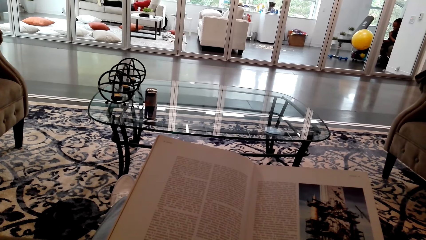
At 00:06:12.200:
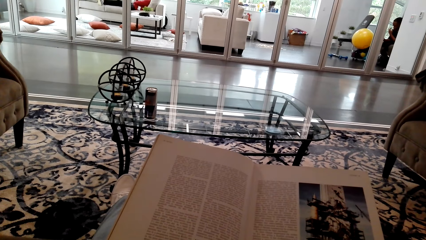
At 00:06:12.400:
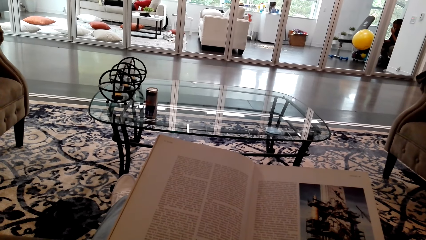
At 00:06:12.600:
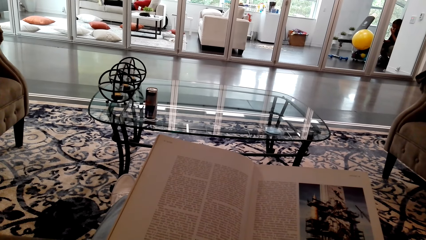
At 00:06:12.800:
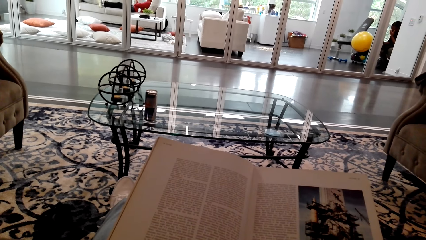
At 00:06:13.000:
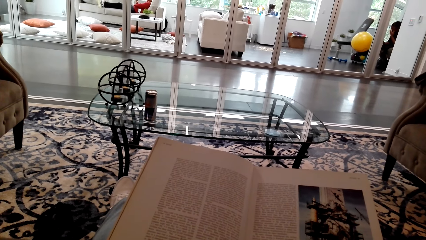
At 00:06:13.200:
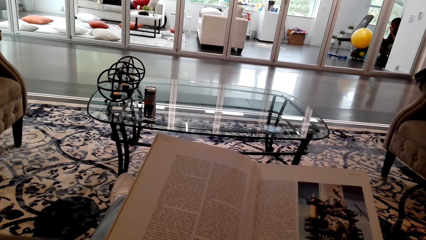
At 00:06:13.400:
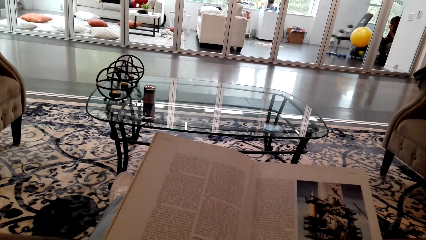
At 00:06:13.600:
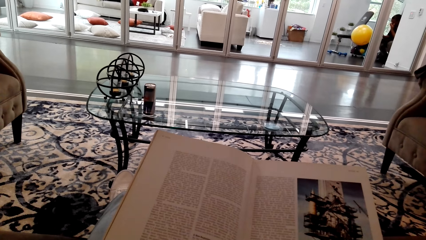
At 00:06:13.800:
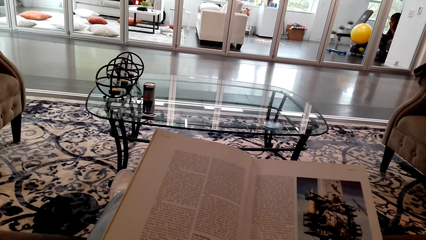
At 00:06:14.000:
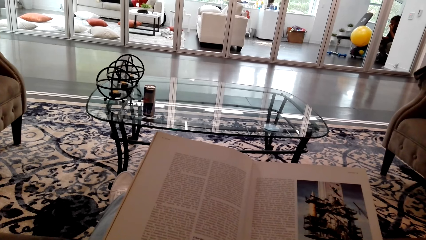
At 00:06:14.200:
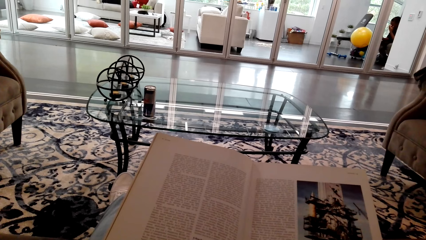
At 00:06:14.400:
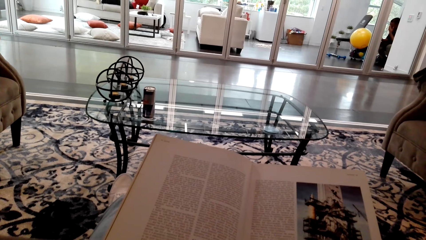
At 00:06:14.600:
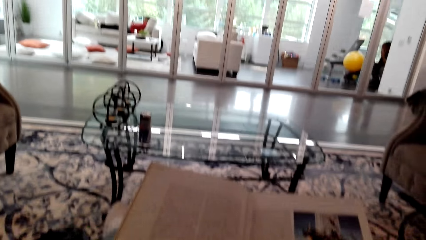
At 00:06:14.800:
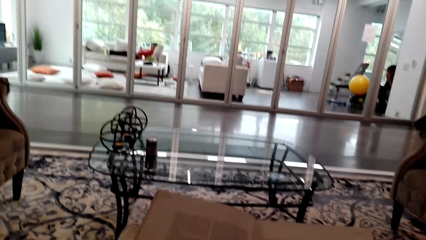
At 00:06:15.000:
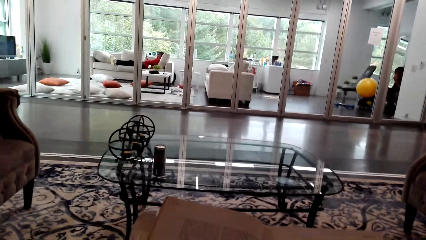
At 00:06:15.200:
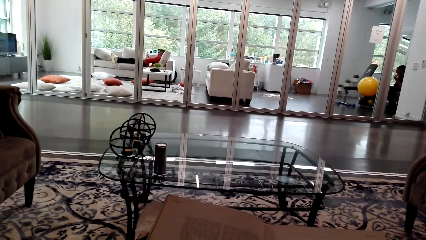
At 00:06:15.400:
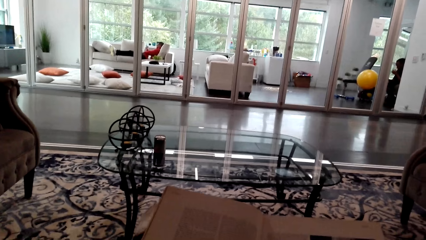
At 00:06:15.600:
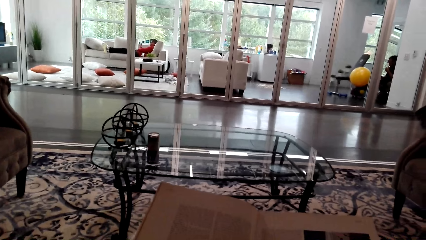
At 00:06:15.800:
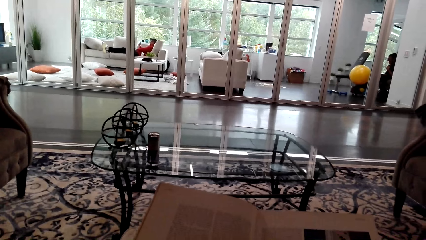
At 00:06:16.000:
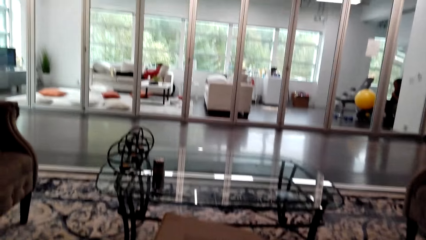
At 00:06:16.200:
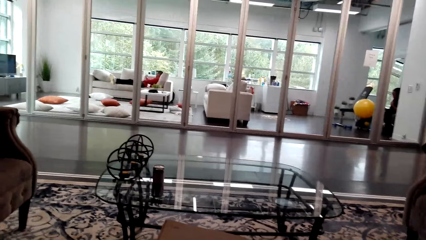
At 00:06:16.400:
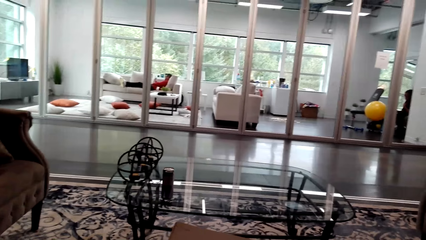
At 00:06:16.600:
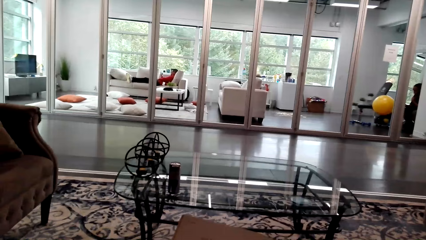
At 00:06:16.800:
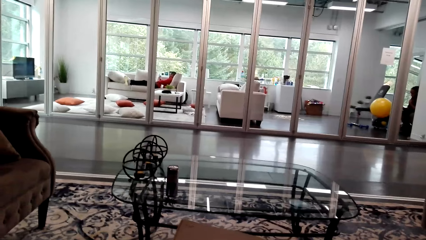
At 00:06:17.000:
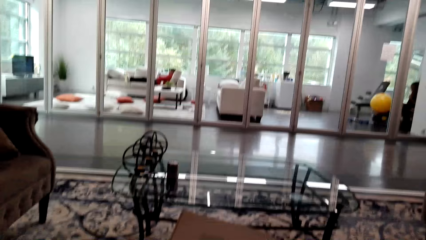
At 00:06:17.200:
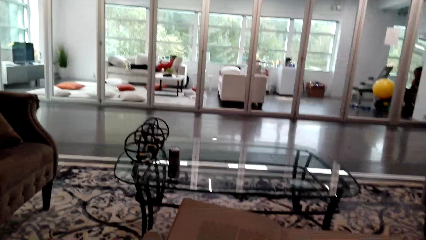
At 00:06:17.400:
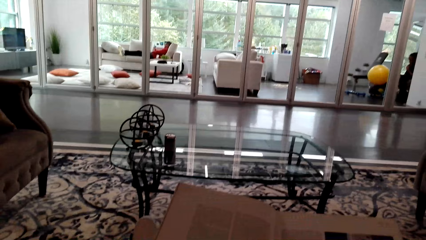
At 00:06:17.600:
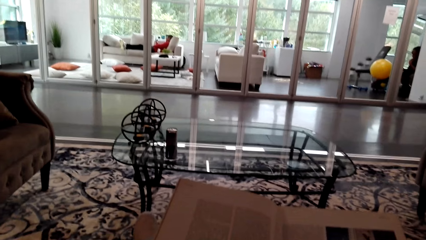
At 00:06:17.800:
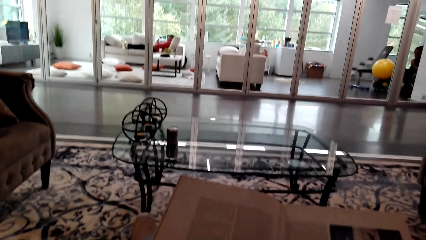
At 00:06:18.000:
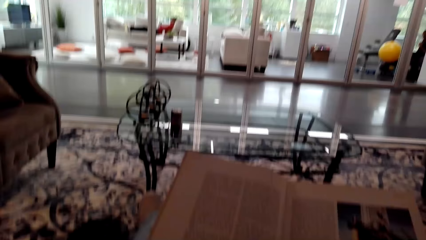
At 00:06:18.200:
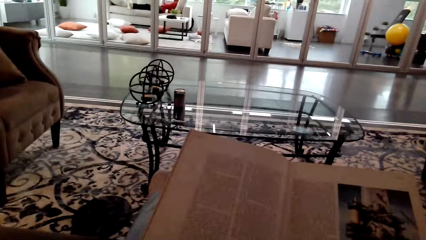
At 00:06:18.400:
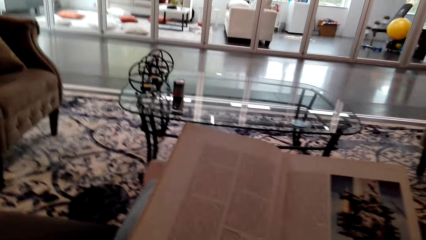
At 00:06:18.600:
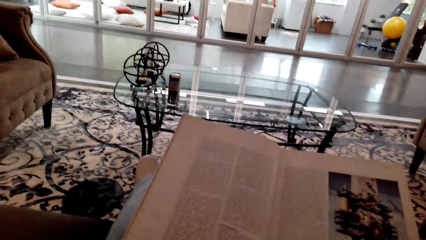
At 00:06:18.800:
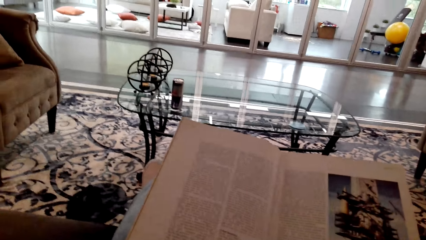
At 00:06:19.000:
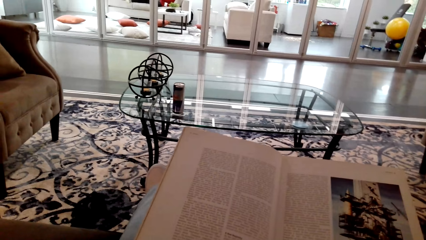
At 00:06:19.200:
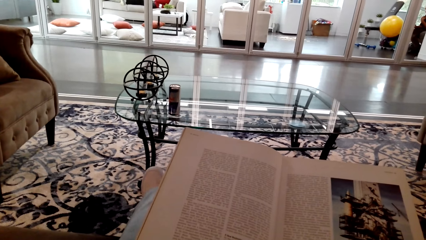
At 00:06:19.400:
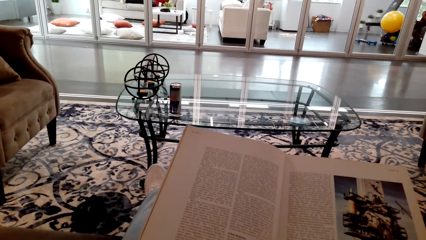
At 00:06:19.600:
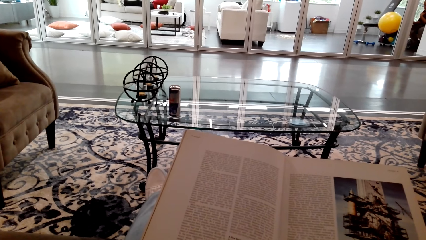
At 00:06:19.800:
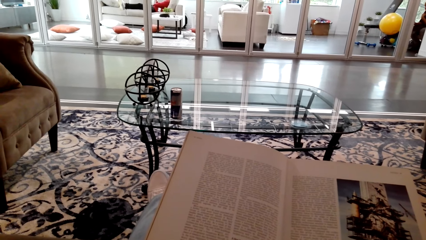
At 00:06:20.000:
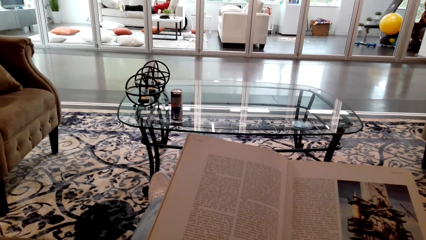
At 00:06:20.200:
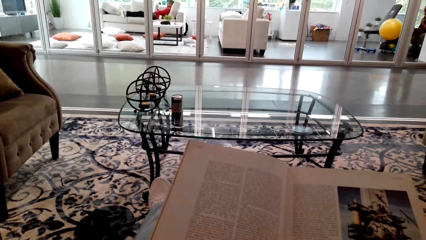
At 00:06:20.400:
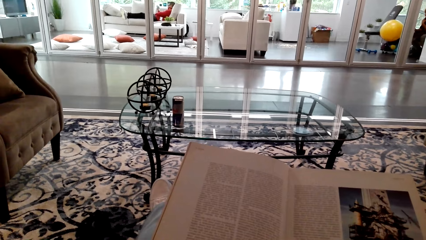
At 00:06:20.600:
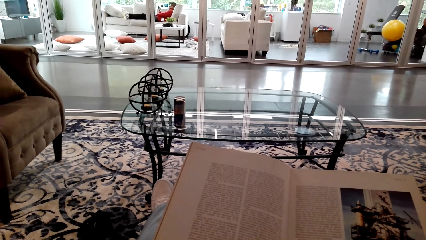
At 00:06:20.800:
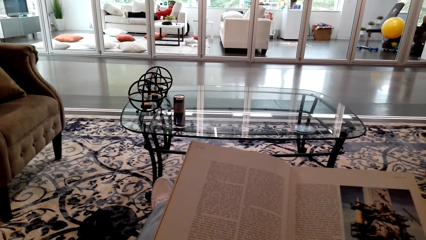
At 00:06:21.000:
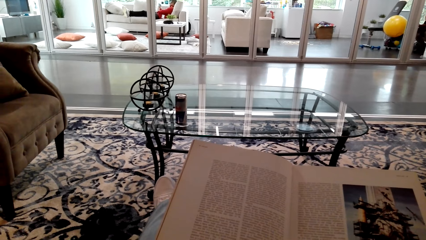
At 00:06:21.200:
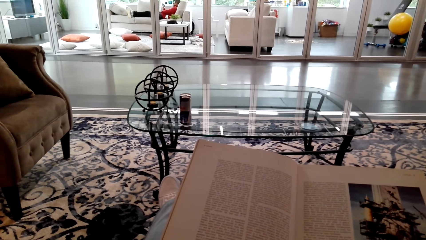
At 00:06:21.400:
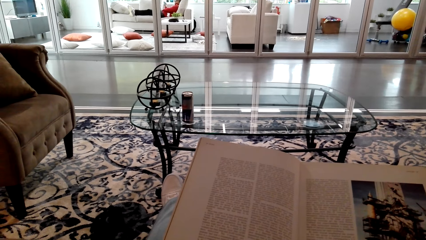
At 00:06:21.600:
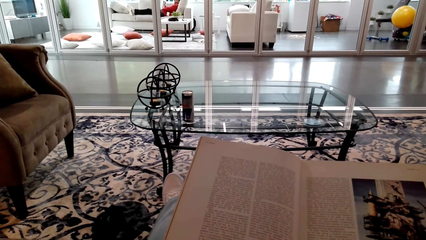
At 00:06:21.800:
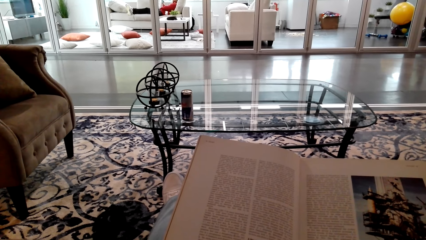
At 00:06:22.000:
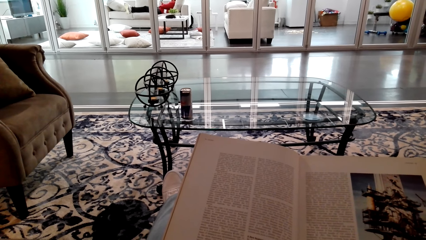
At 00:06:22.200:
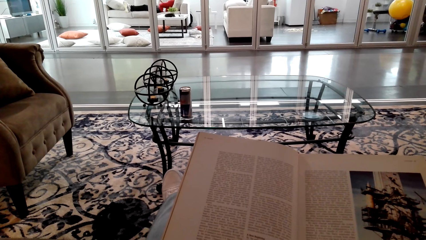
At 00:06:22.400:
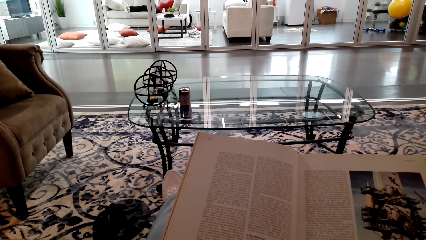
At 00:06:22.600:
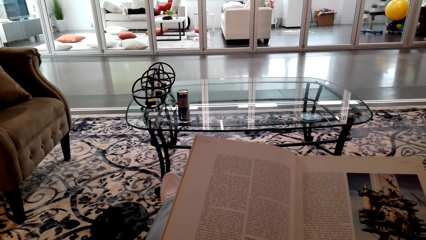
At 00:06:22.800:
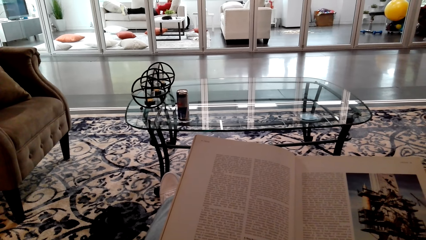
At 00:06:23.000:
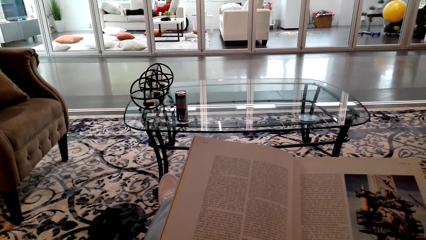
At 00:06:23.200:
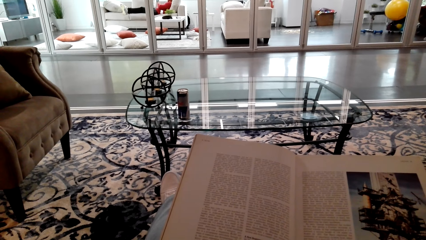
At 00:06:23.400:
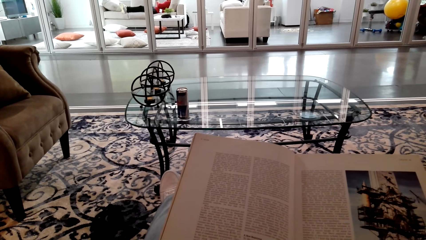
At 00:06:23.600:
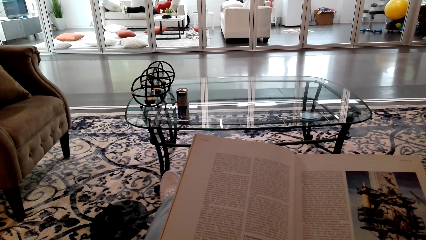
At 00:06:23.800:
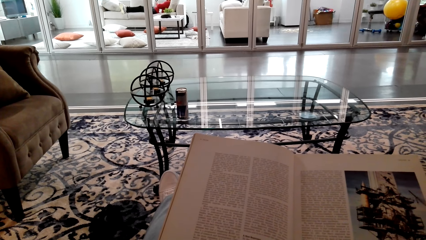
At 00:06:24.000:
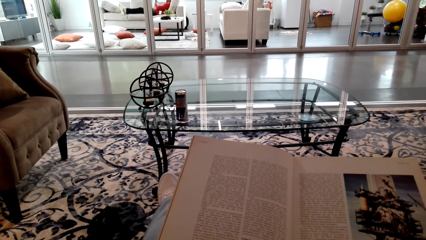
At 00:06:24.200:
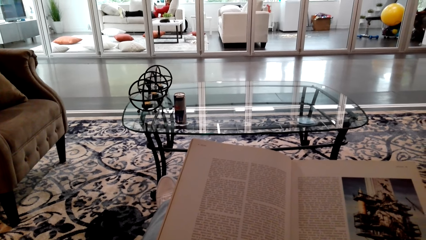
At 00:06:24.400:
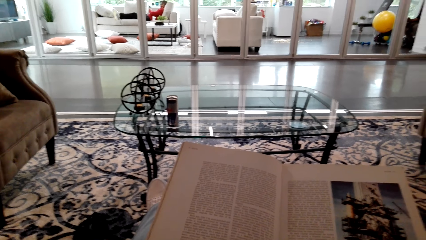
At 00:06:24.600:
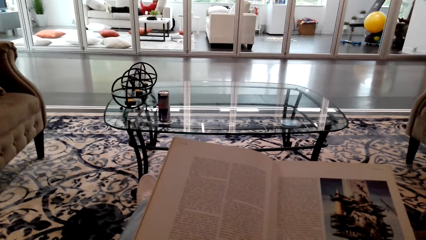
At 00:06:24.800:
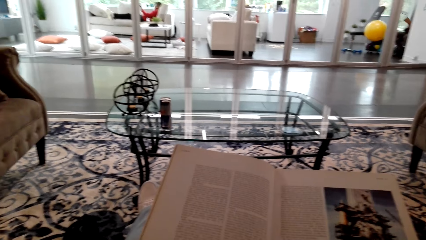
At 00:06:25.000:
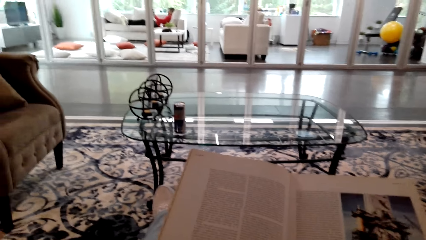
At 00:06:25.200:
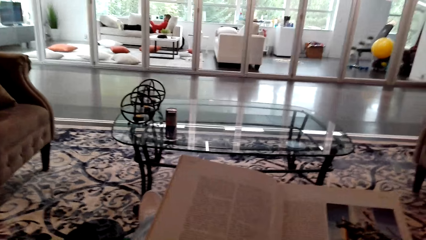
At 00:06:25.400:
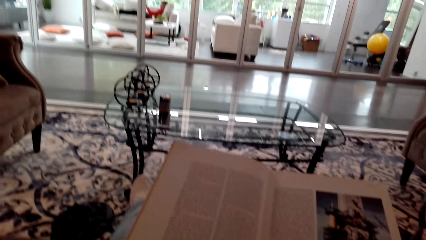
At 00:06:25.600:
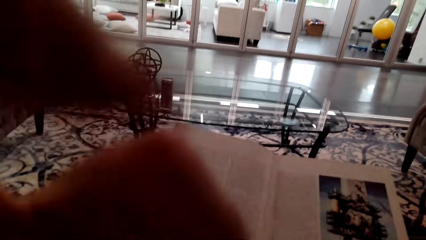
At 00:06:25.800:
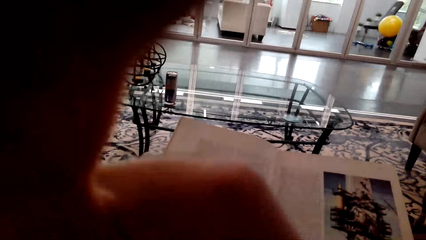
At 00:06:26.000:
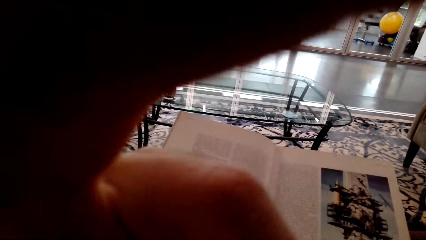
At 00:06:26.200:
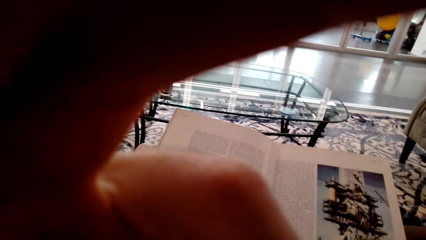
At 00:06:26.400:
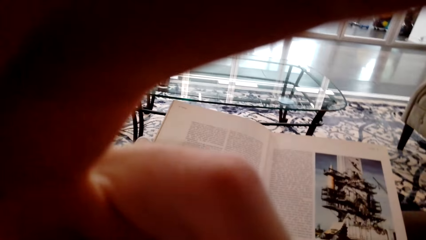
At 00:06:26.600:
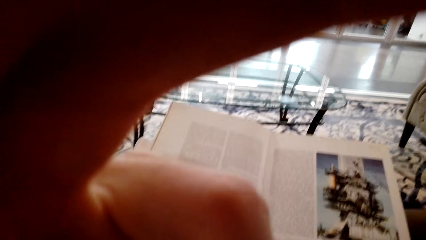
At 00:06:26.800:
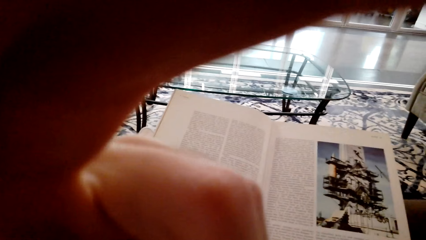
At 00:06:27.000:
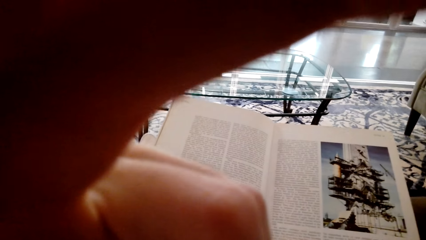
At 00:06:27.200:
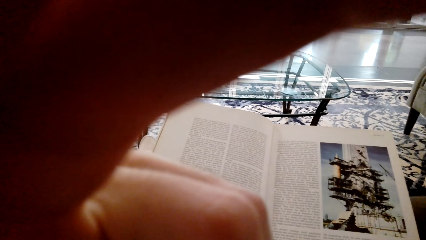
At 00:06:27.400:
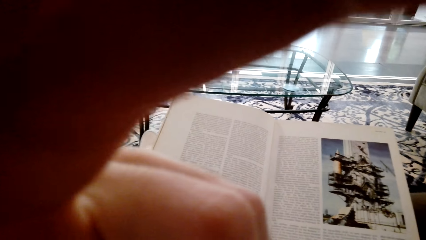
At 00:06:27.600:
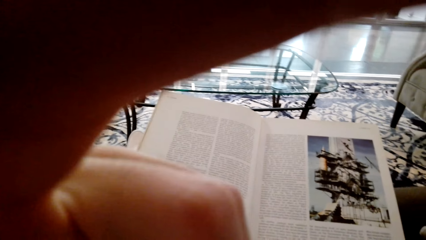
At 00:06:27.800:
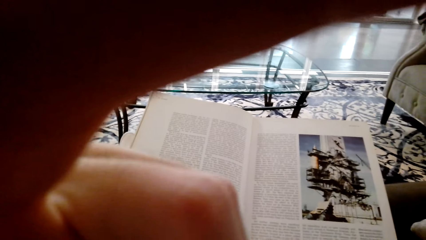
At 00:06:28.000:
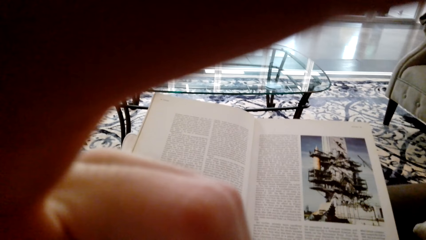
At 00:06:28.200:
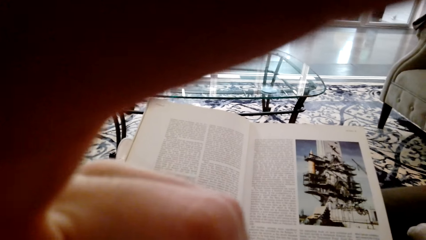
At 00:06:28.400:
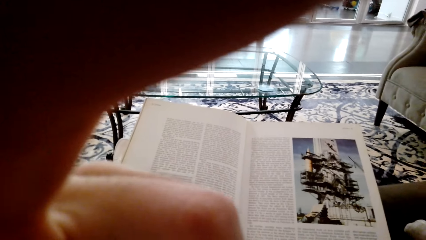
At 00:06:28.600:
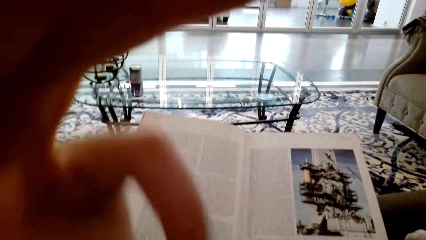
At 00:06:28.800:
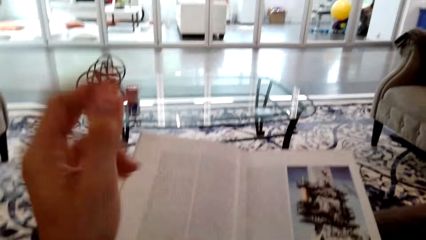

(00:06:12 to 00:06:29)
The camera wearer holds a book. They move the leg. They move the hand.
